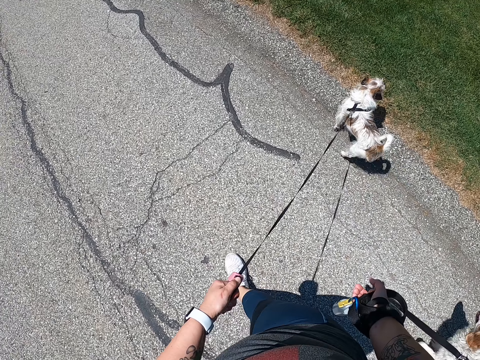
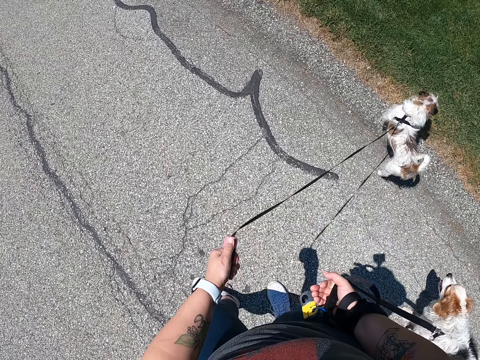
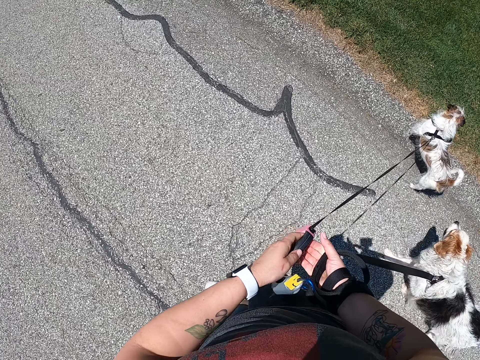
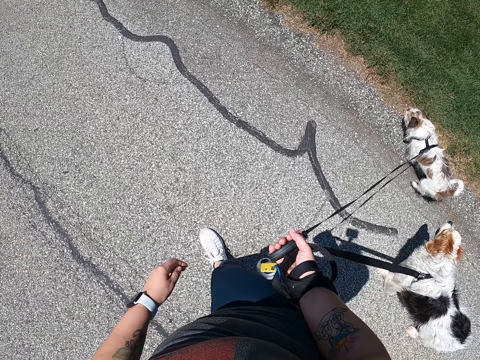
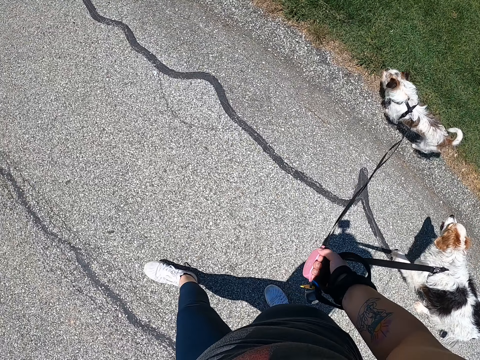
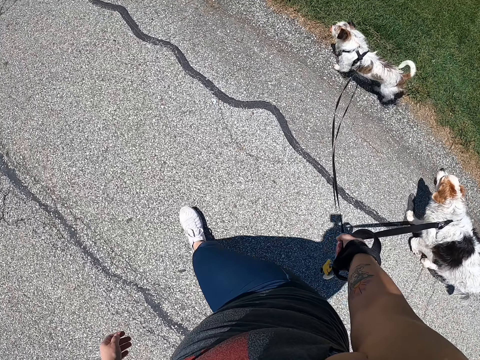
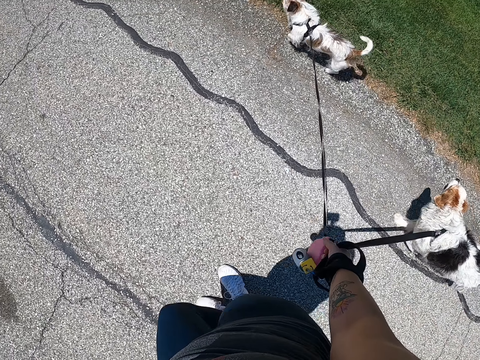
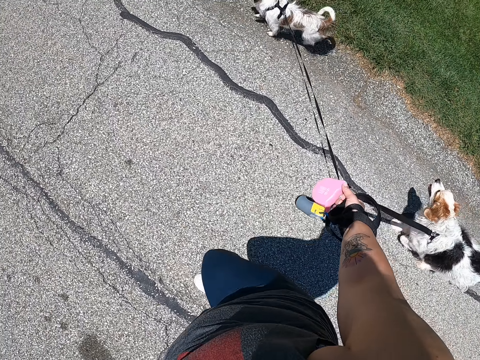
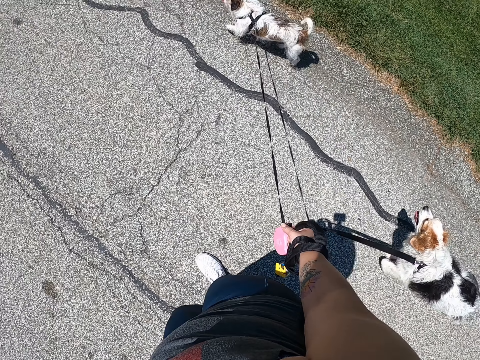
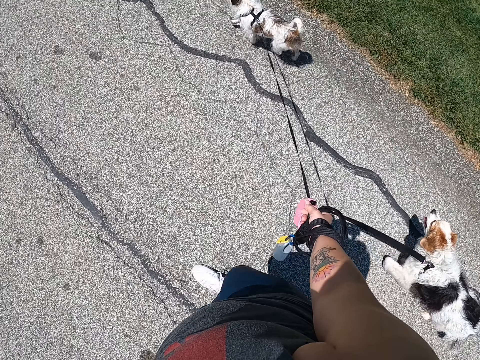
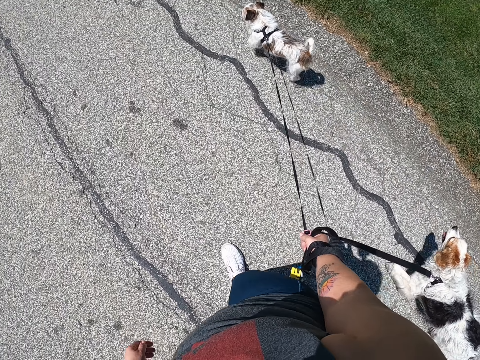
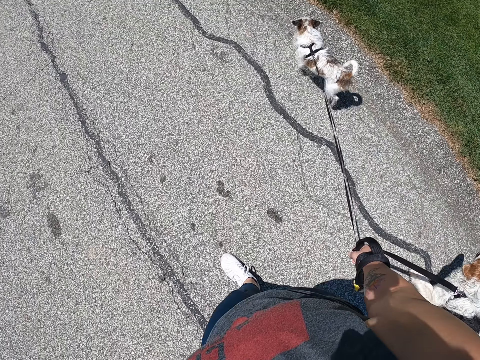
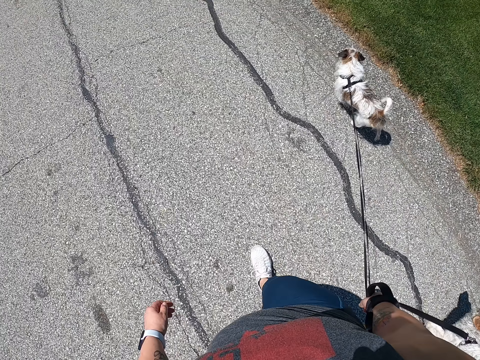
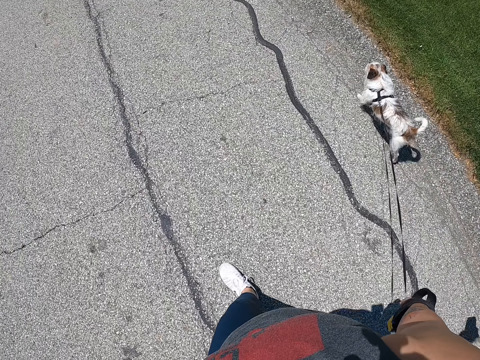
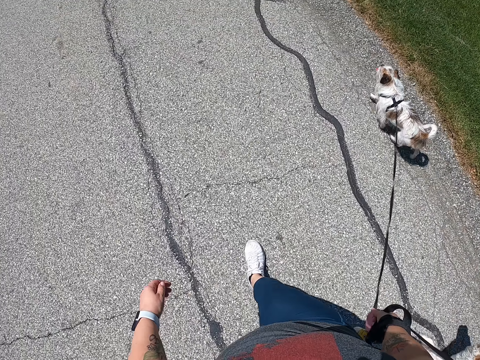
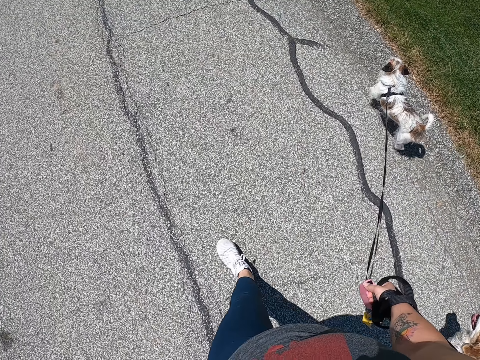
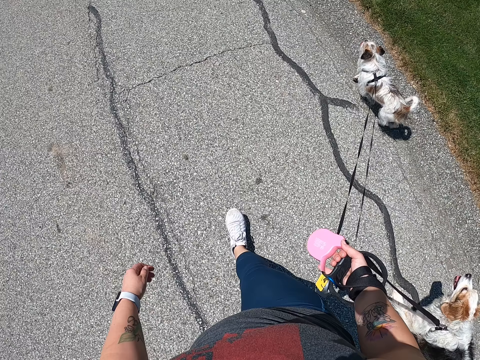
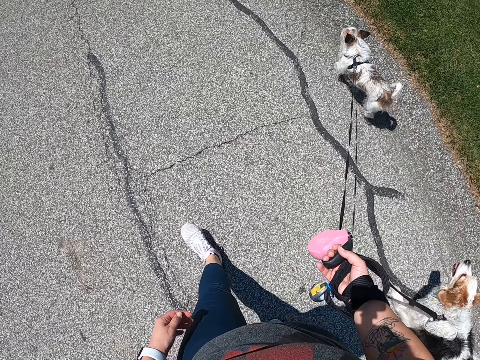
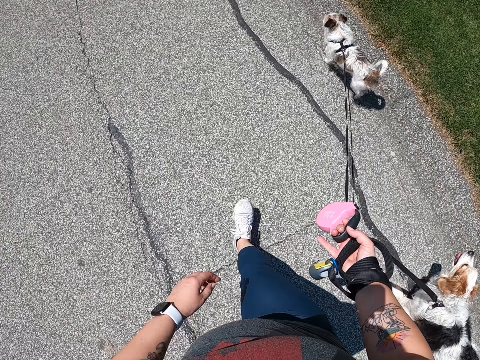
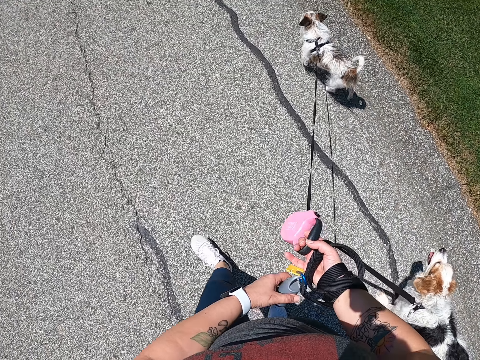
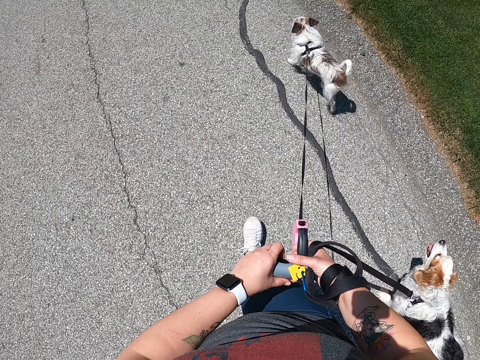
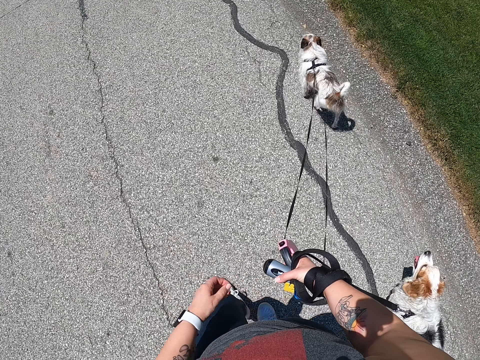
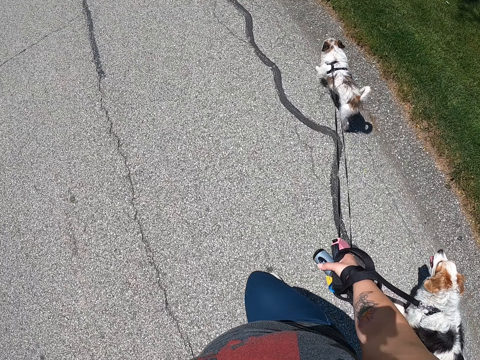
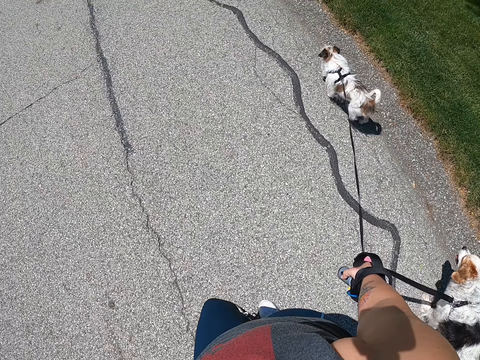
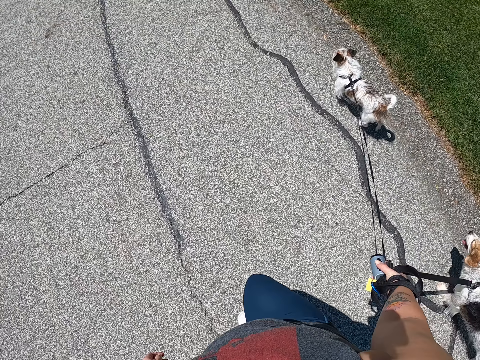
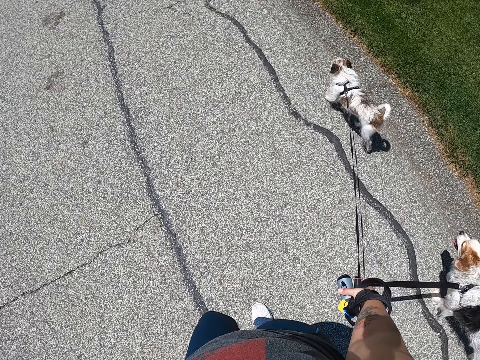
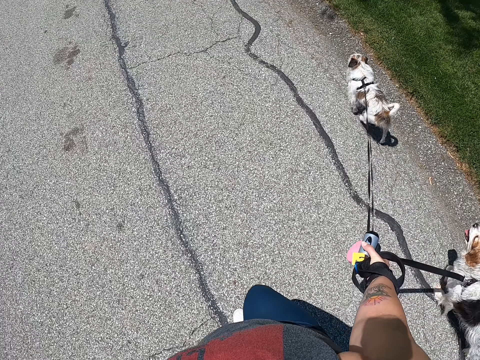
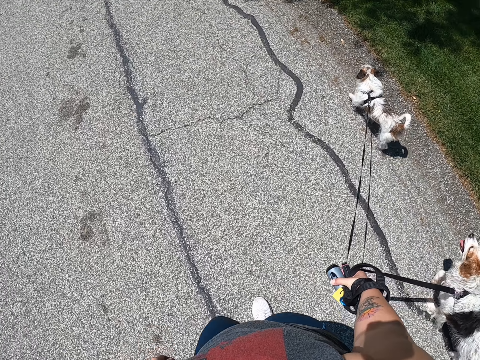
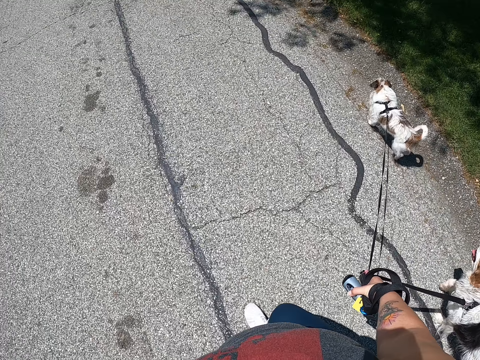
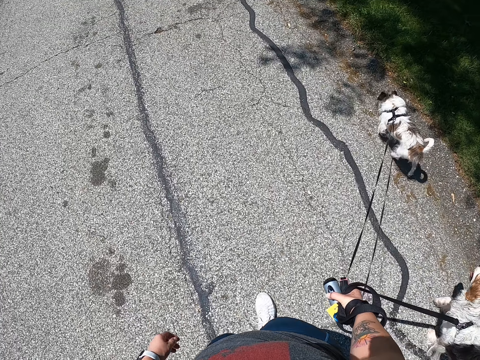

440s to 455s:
The camera wearer moves a dog leash from her left hand to her right hand. She continues walking the dogs with the dog leashes. She adjusts the dog leash on her right hand with her left hand.

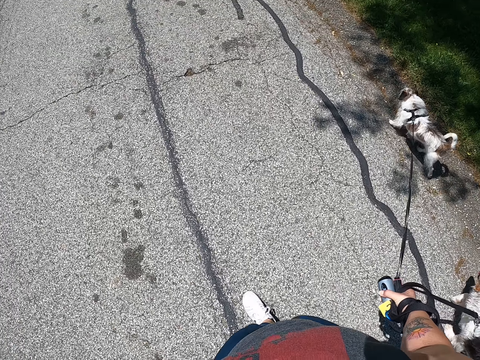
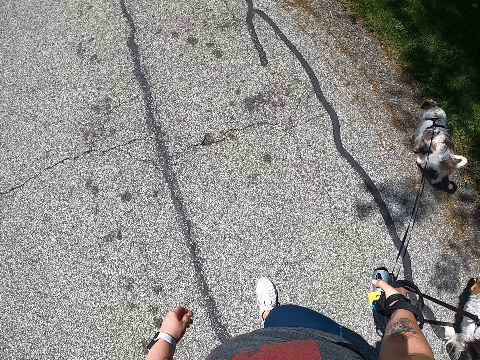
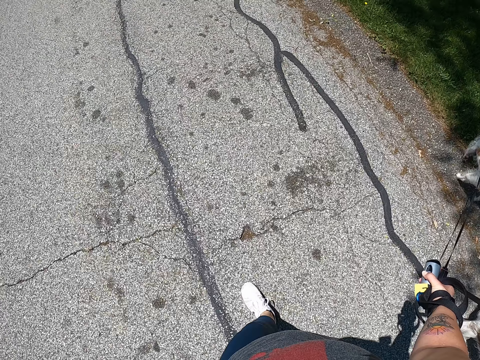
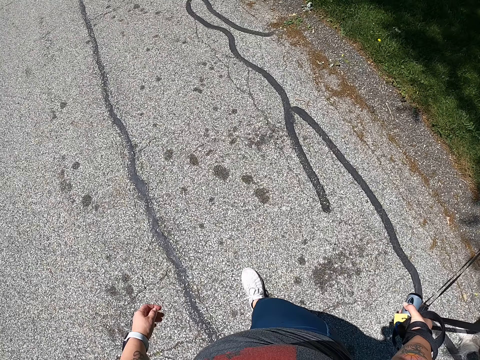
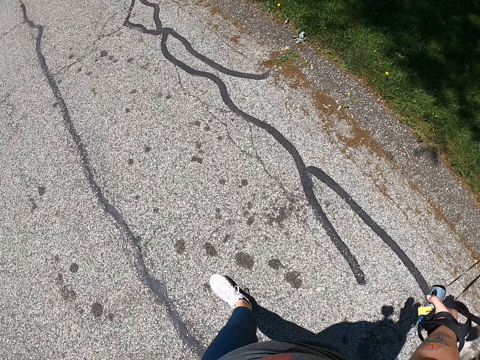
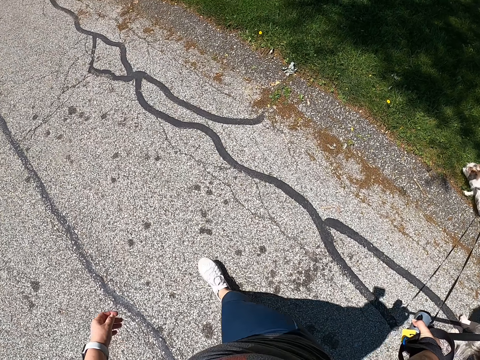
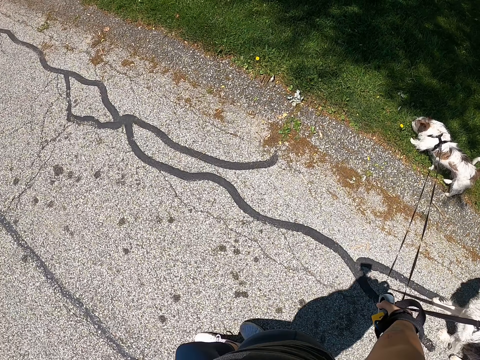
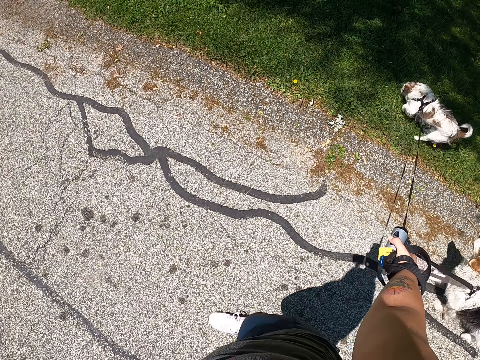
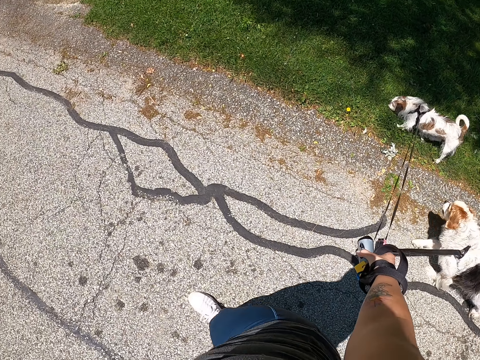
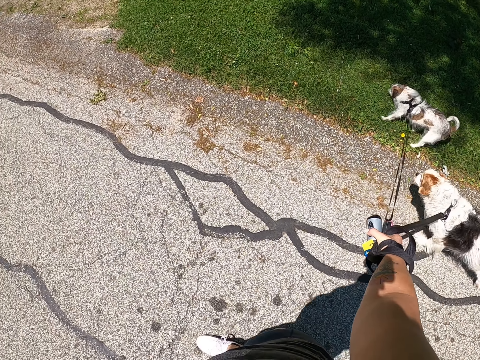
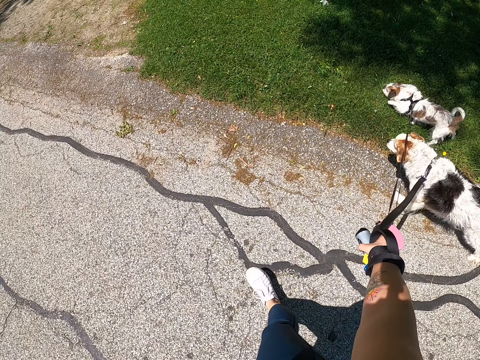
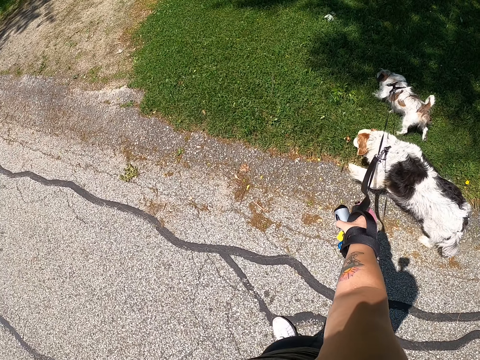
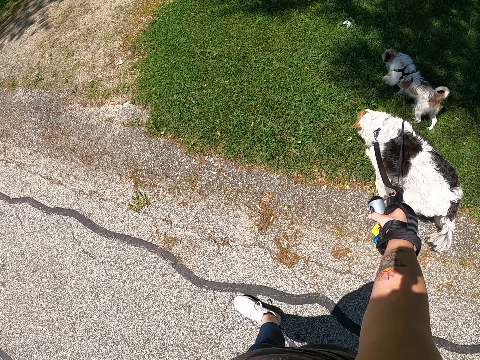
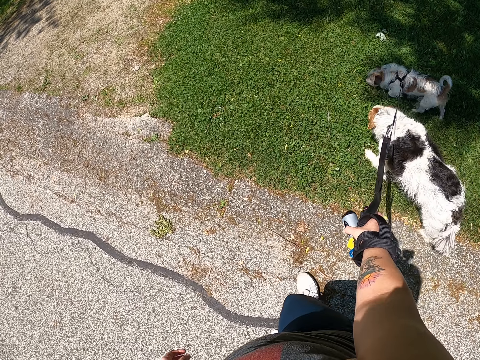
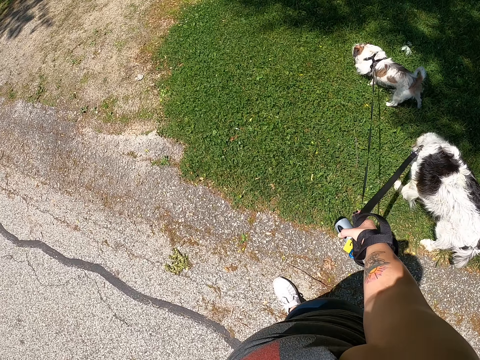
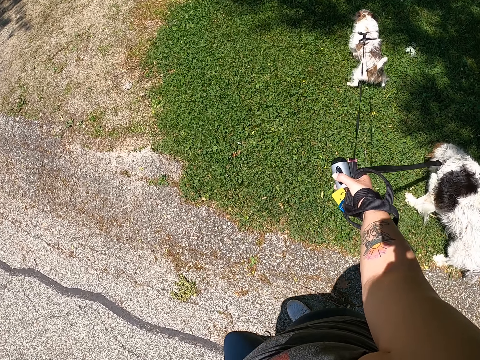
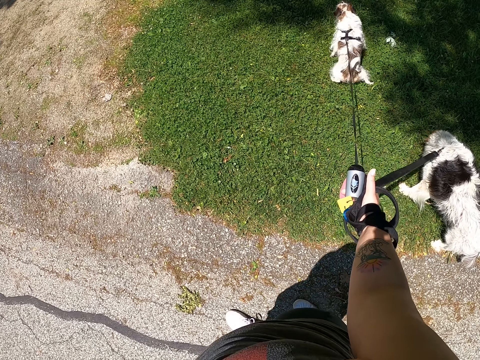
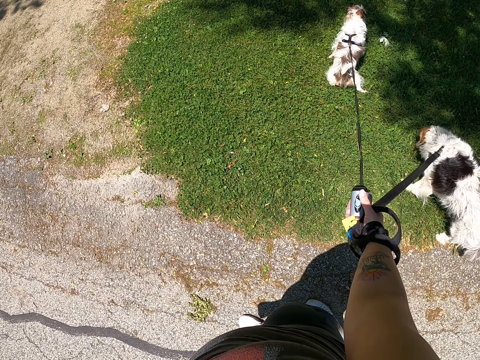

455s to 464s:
The camera wearer stands beside the tarmac.
